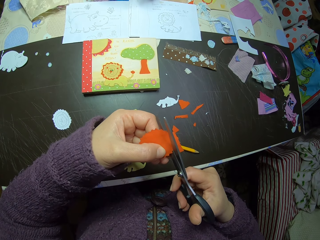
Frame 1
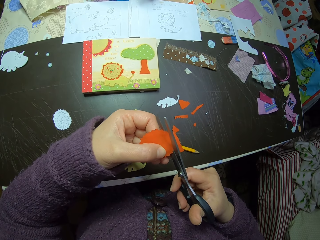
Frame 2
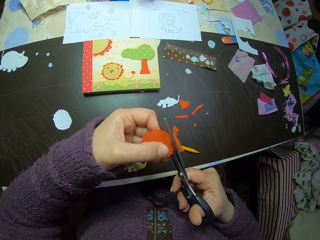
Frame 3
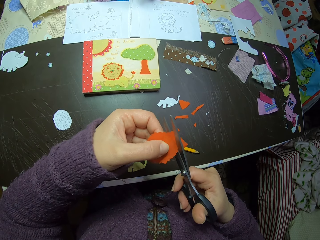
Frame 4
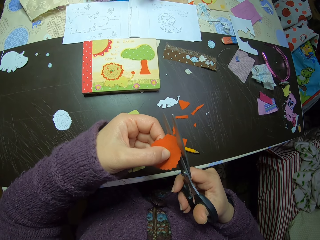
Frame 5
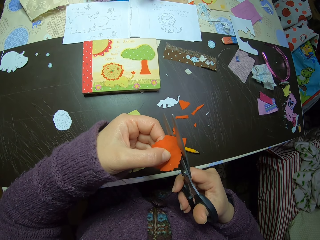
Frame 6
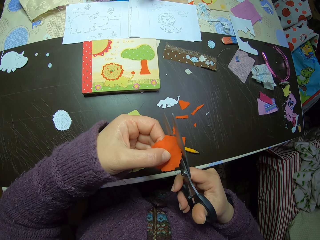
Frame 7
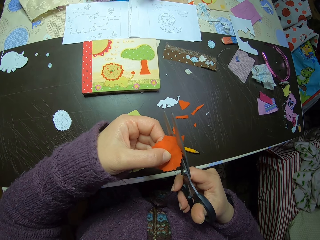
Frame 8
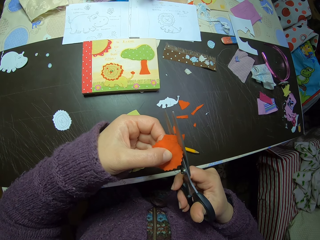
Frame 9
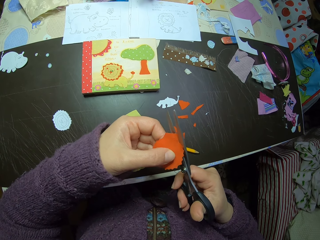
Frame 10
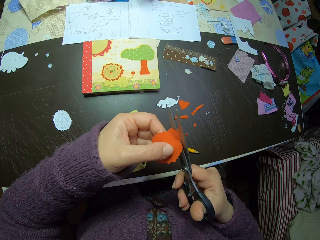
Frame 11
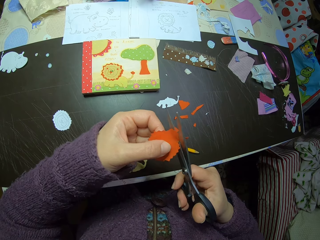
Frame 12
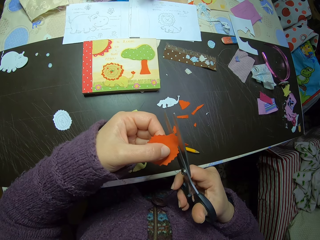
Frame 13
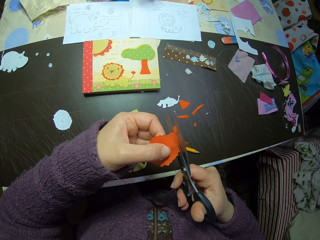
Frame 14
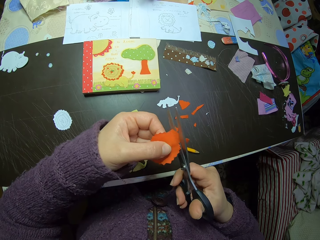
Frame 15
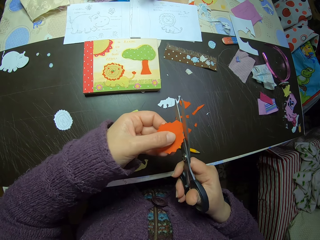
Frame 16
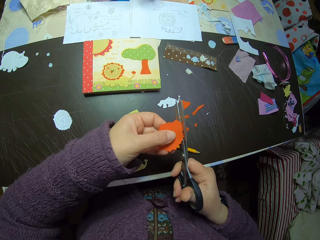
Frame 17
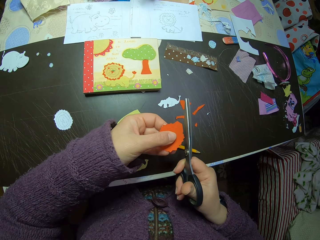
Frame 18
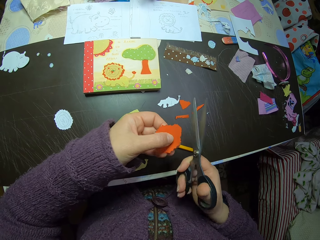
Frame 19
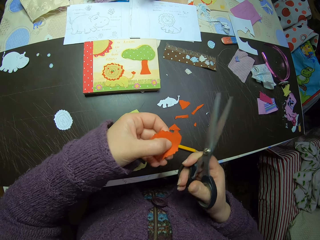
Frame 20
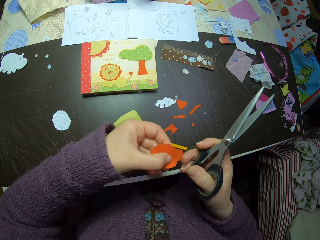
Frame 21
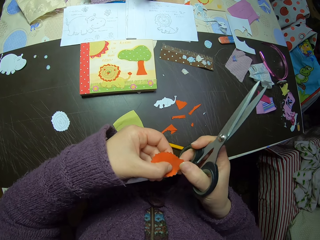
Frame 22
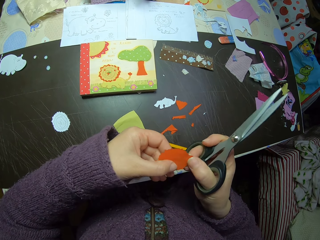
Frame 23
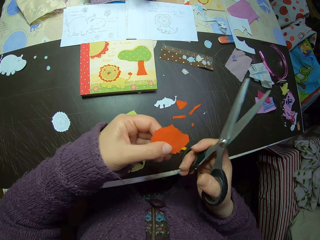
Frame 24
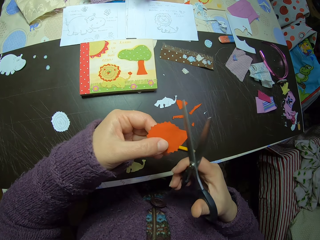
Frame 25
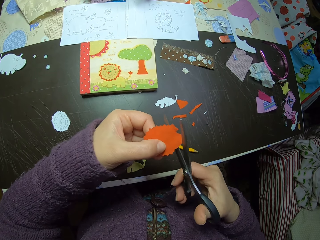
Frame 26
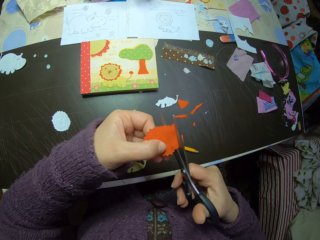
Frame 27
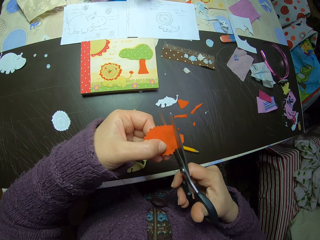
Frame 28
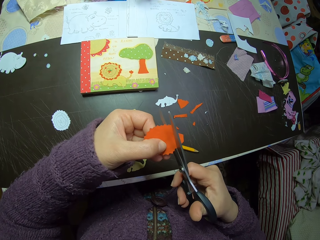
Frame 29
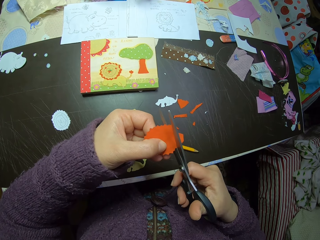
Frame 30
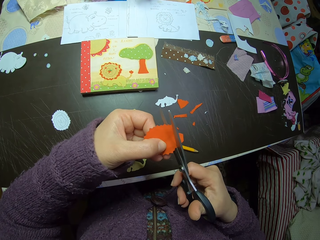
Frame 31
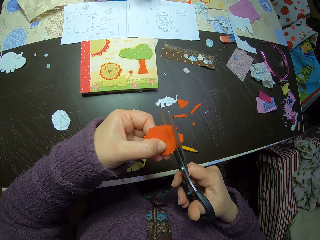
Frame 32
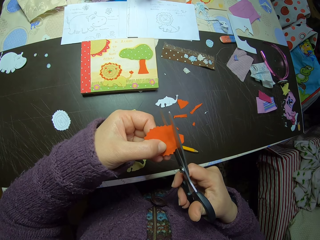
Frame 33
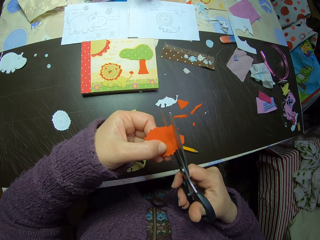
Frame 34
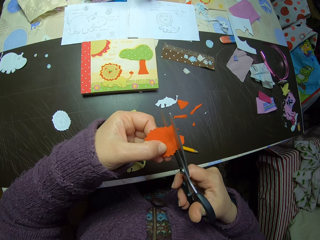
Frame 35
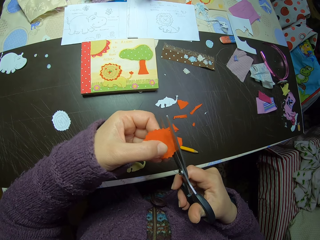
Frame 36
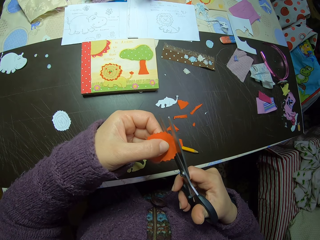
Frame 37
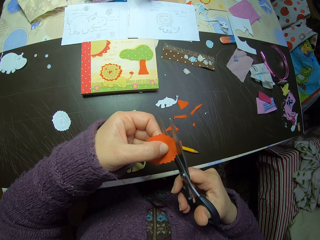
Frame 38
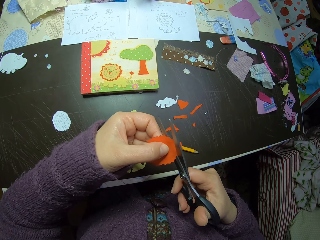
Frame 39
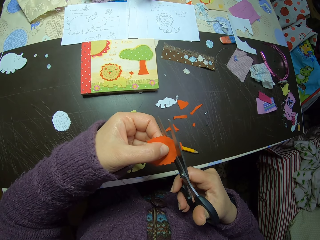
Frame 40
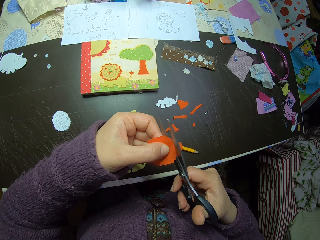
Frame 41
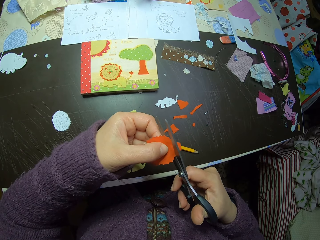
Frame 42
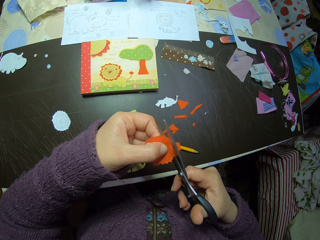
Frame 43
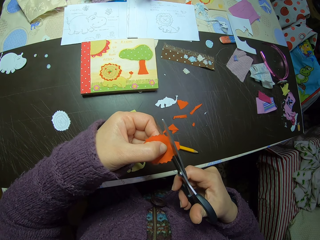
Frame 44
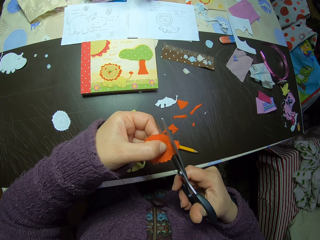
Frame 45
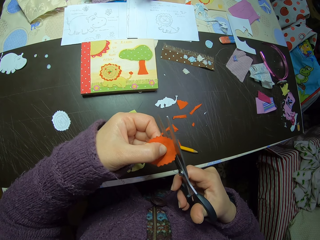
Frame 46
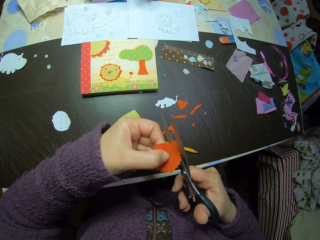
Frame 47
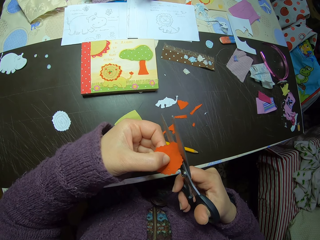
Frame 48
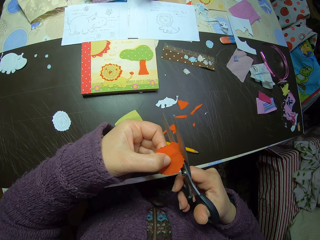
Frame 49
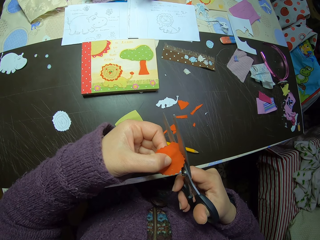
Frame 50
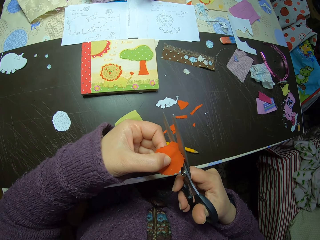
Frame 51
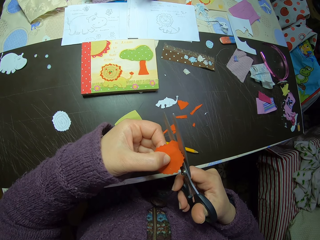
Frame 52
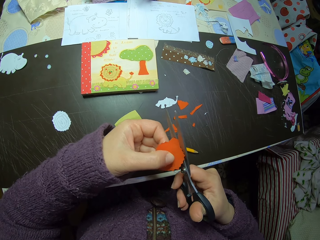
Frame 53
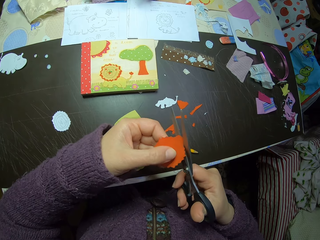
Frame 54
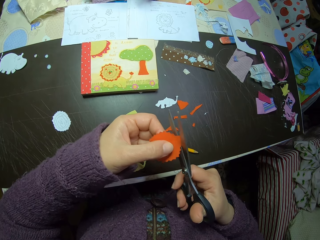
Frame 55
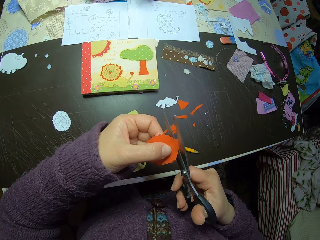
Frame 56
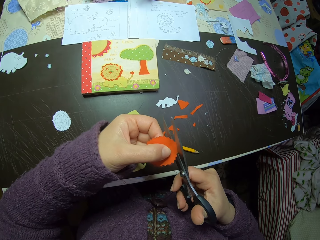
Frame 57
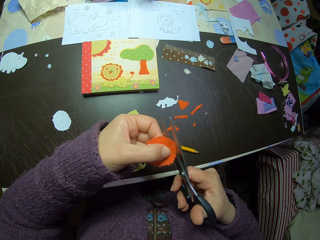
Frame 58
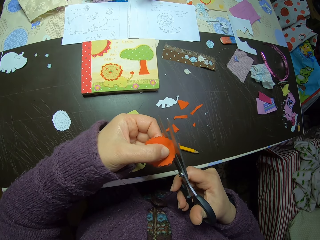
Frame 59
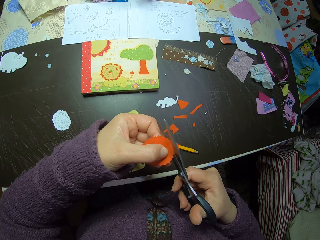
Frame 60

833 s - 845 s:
The camera wearer drops the cut-out cardboard on the table. She adjusts the orange cardboard with her right hand. She cuts the orange cardboard with scissors in her right hand. She adjusts the orange cardboard with her left hand.

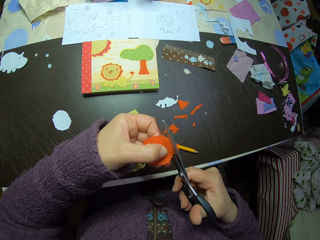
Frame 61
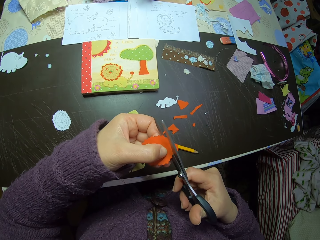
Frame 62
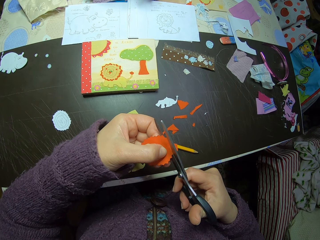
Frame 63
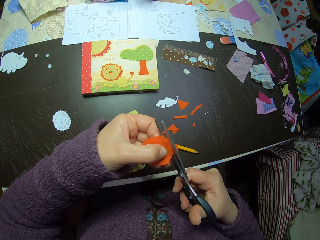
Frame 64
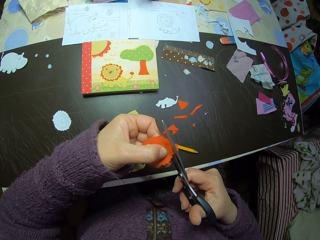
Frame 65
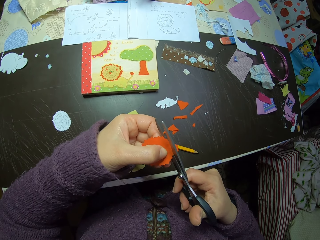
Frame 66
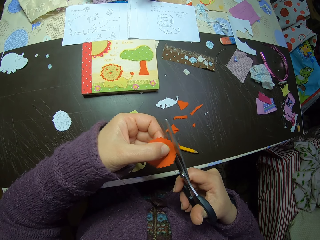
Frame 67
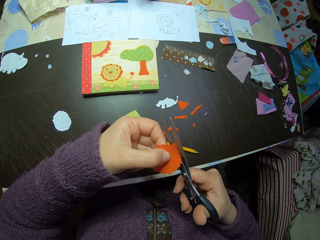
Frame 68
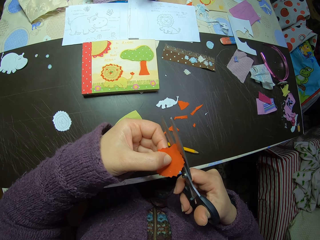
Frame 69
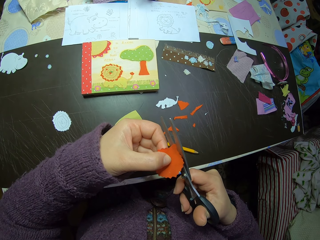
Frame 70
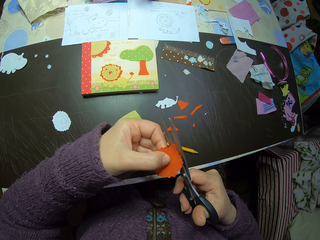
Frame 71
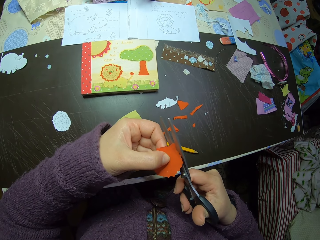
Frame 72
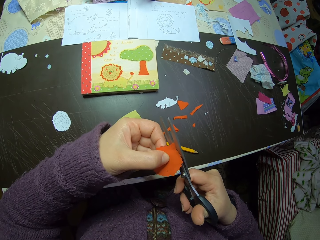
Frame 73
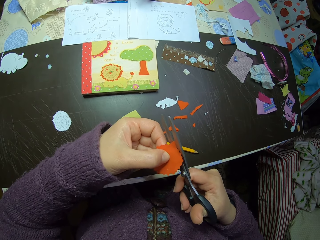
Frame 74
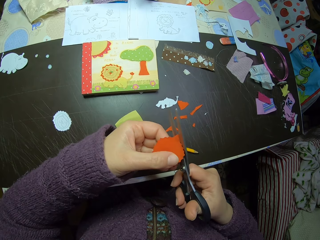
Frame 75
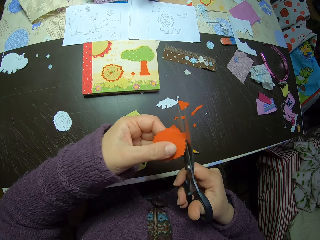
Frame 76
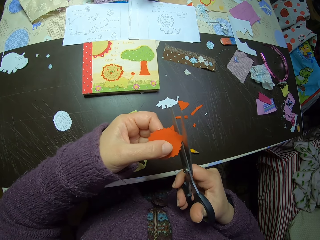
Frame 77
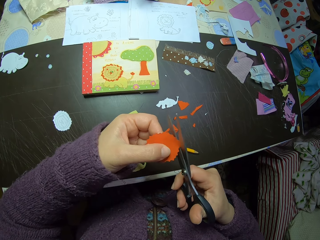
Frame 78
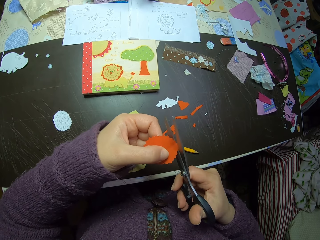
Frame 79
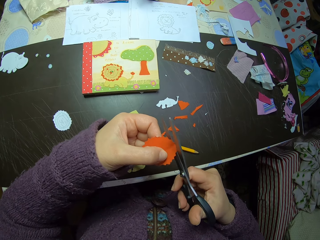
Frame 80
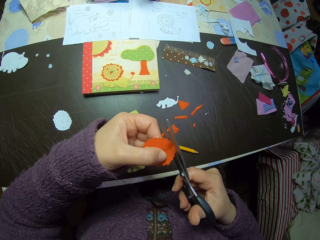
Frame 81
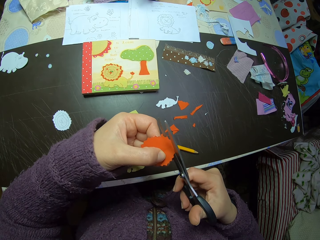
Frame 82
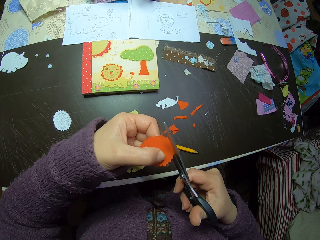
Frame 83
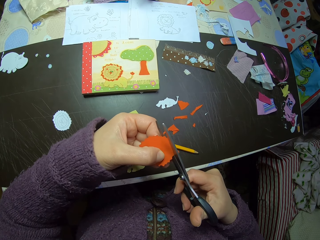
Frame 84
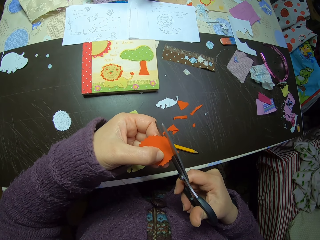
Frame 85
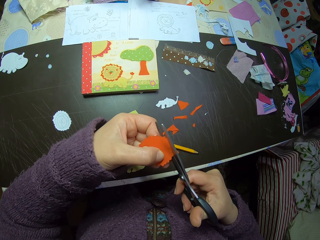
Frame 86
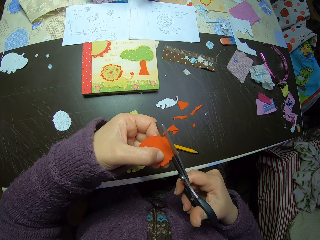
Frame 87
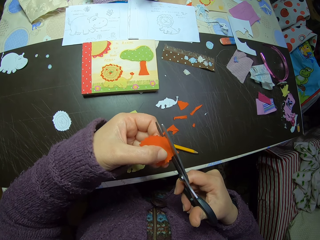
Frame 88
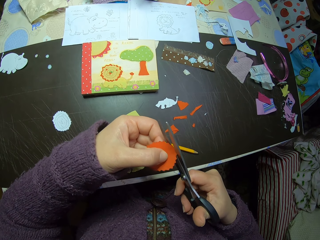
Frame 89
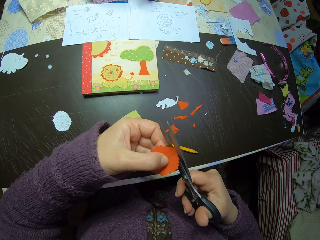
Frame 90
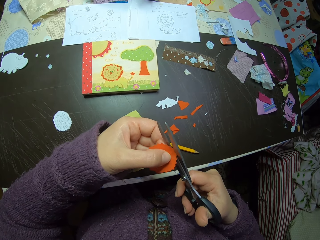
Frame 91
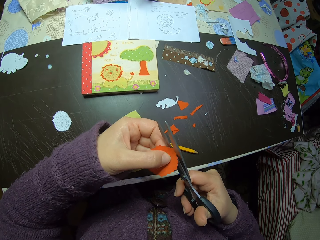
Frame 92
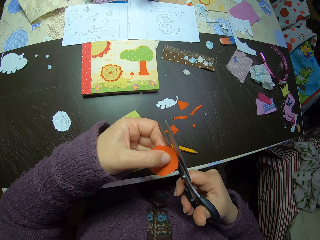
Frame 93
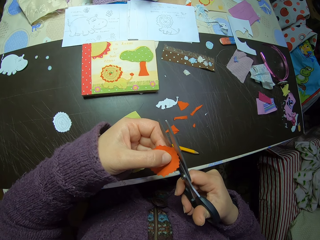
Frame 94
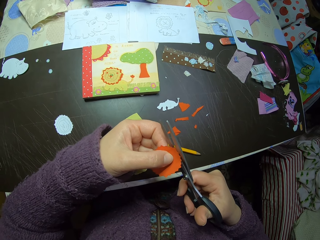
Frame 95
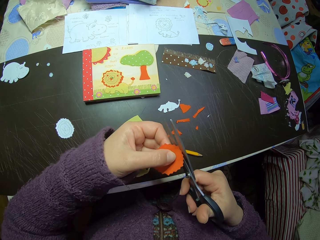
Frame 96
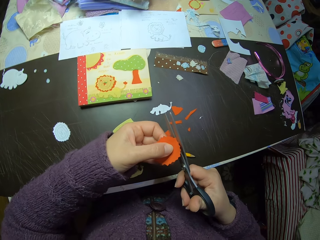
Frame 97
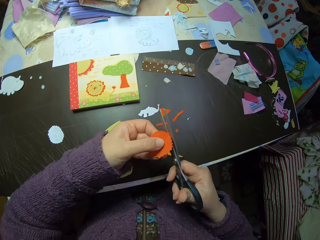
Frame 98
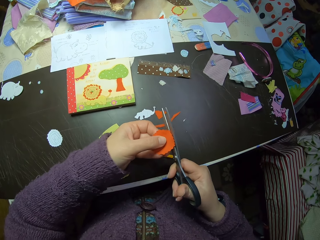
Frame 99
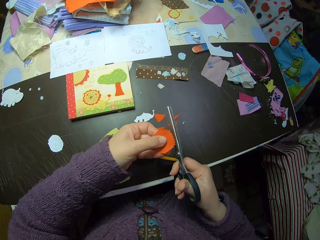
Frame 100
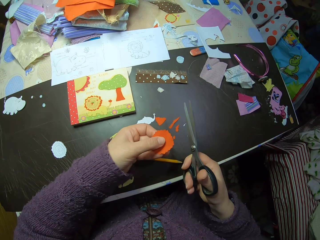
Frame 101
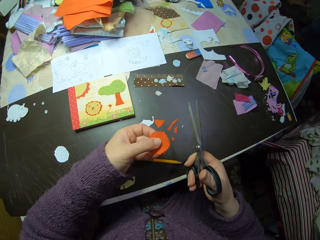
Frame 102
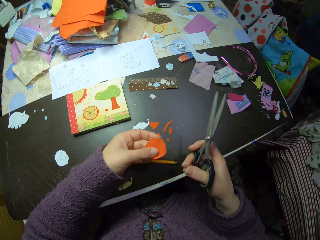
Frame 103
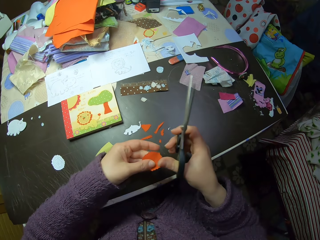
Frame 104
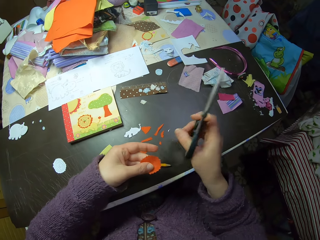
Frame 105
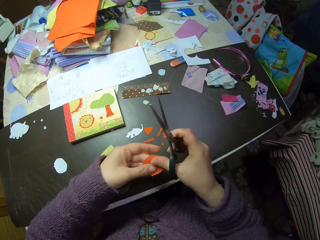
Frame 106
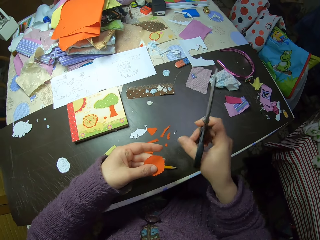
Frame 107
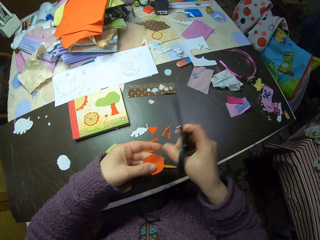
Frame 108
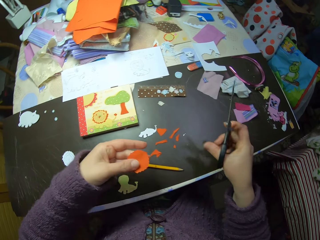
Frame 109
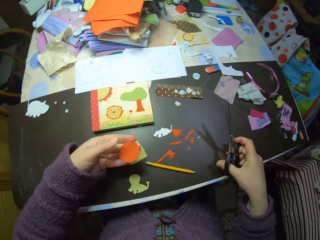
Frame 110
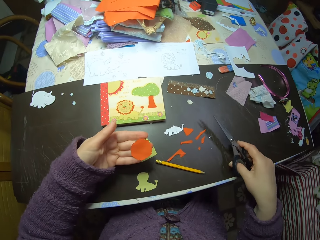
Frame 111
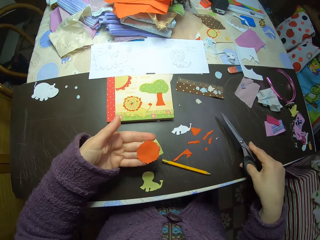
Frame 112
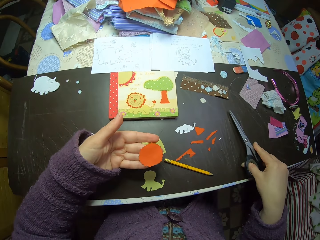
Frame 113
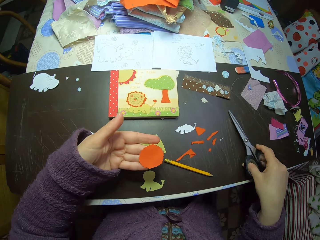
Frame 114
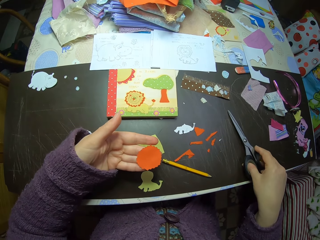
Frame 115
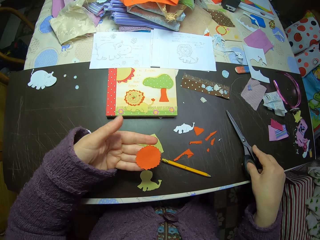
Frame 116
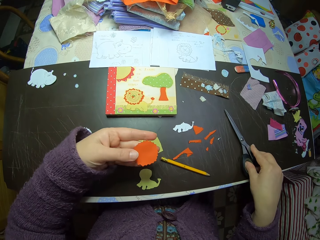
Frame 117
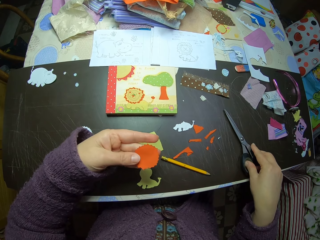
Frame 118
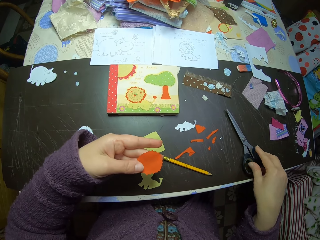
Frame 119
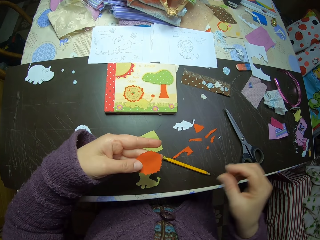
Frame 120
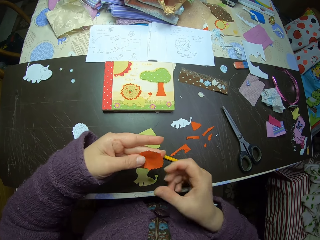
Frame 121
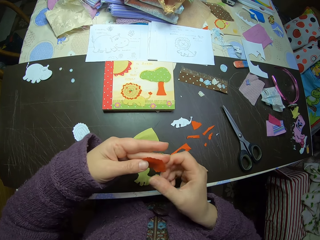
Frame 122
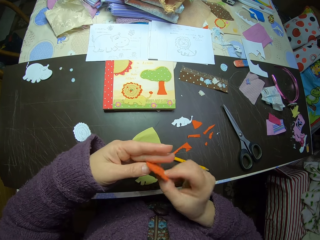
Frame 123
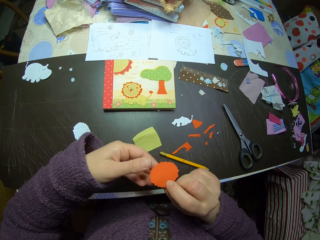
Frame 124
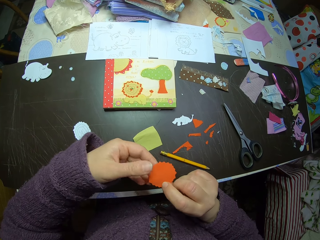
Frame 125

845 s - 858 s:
The camera wearer drops the cut-out cardboard on the table. She wipes the paper. She wipes her right hand over her left hand. She drops the scissors on the table. She checks the paper.
